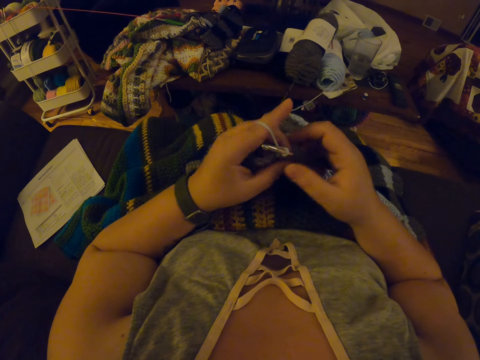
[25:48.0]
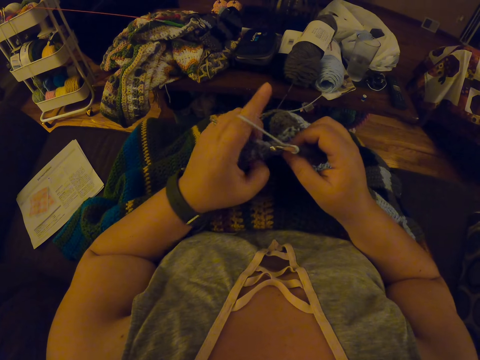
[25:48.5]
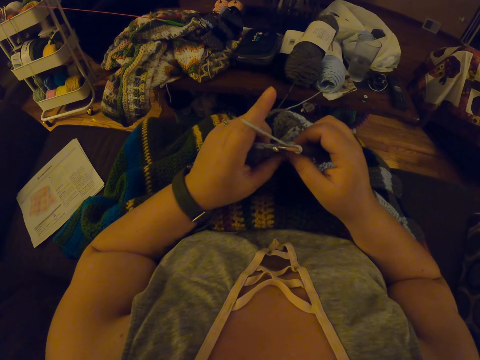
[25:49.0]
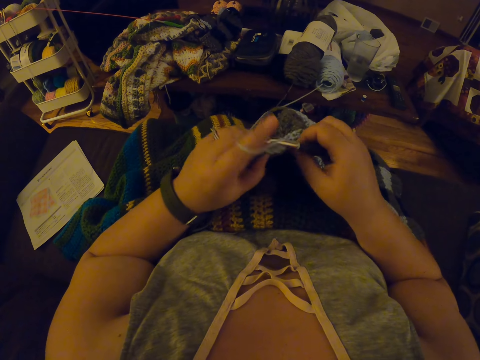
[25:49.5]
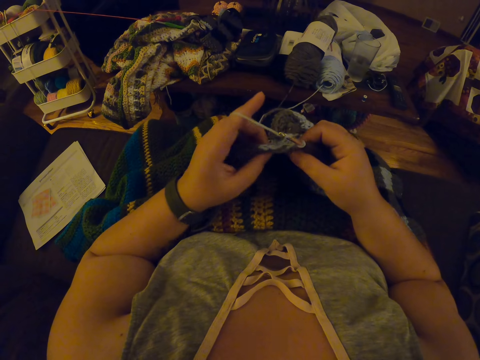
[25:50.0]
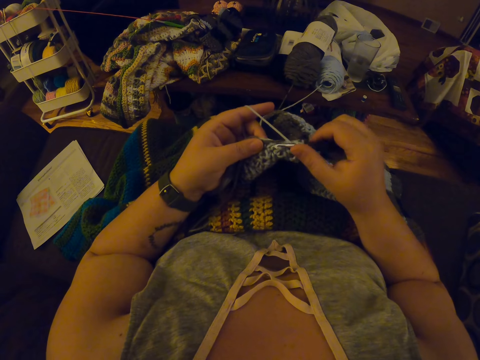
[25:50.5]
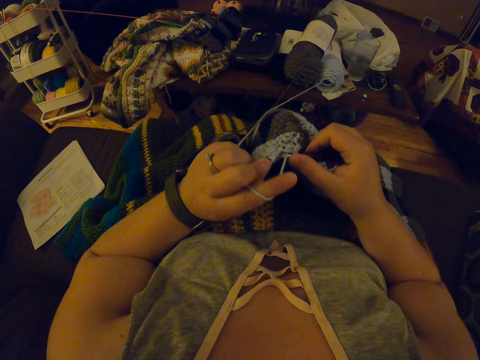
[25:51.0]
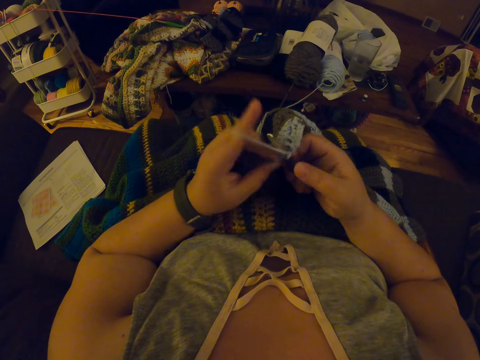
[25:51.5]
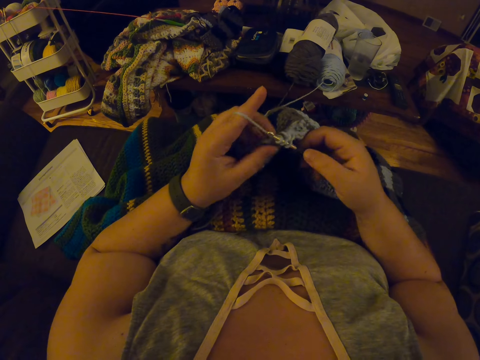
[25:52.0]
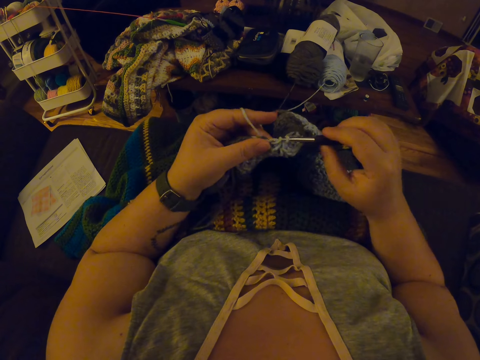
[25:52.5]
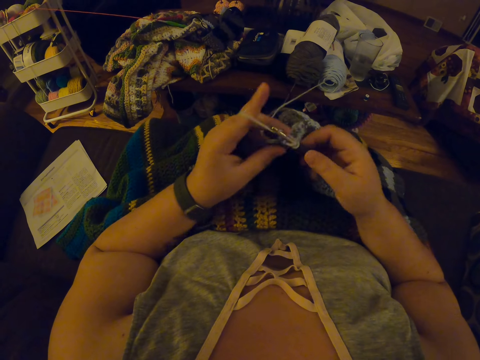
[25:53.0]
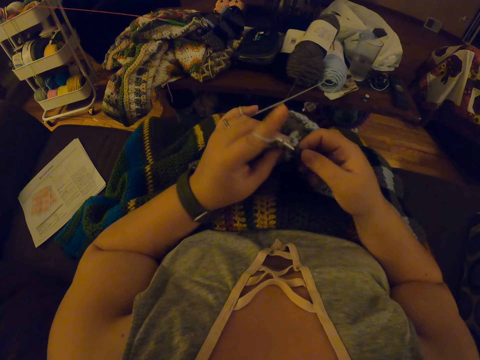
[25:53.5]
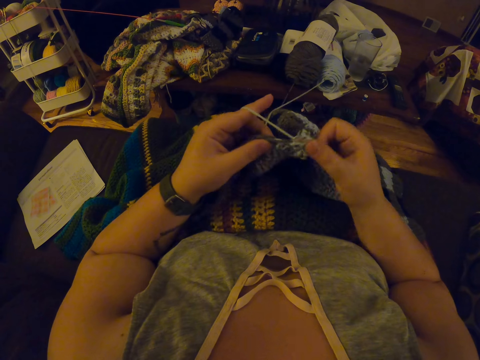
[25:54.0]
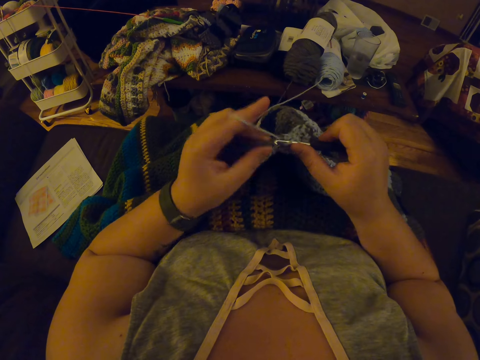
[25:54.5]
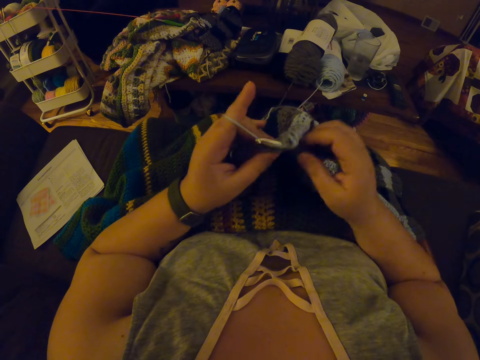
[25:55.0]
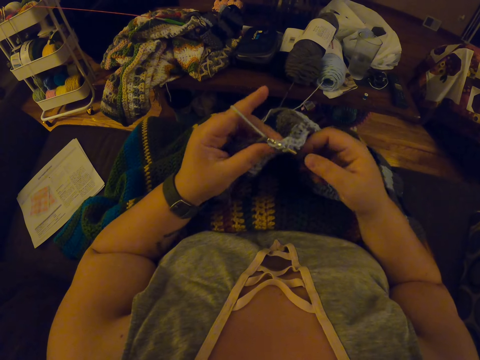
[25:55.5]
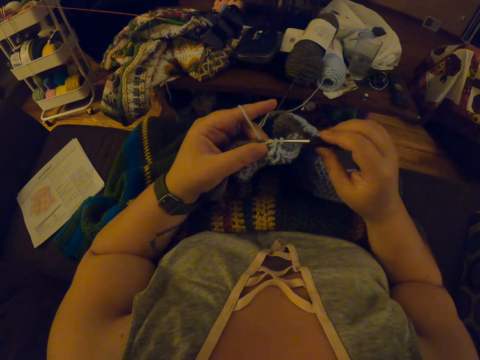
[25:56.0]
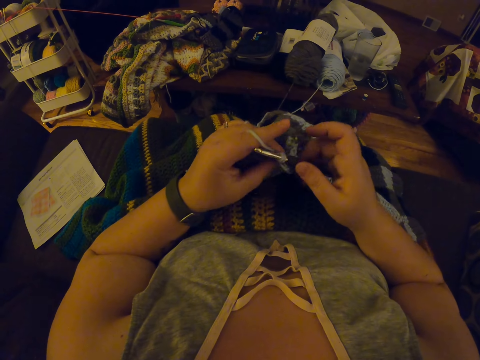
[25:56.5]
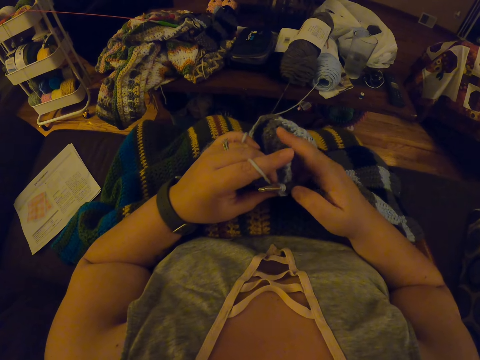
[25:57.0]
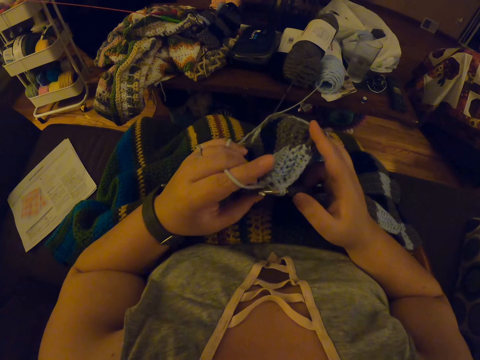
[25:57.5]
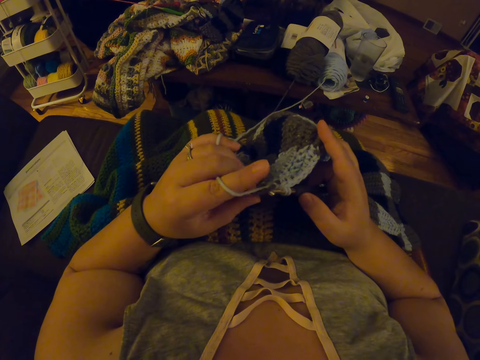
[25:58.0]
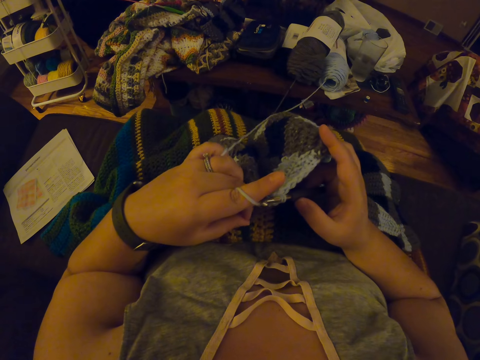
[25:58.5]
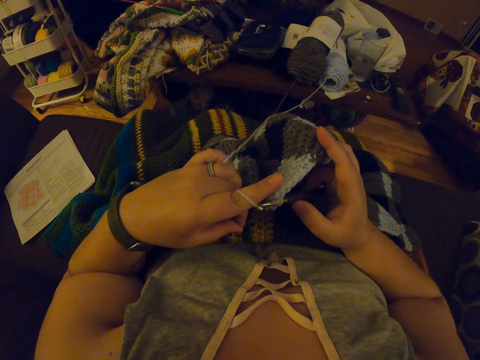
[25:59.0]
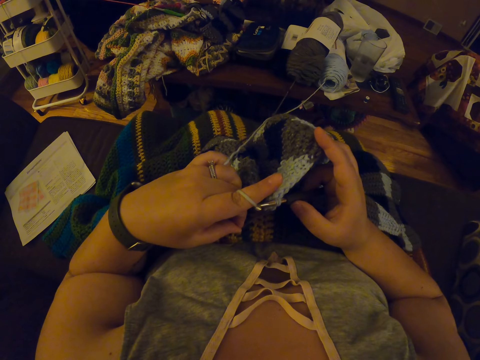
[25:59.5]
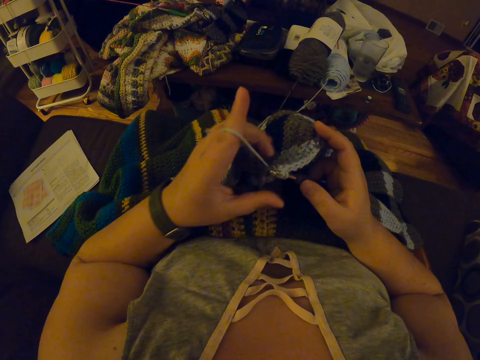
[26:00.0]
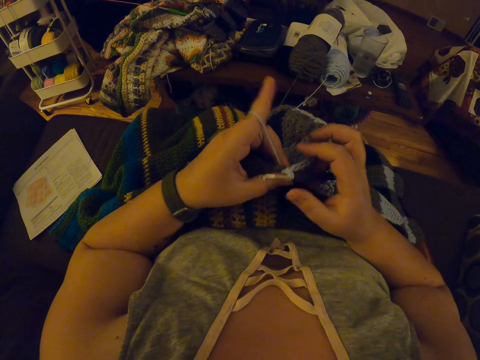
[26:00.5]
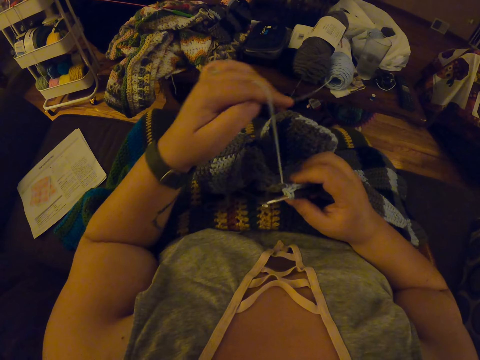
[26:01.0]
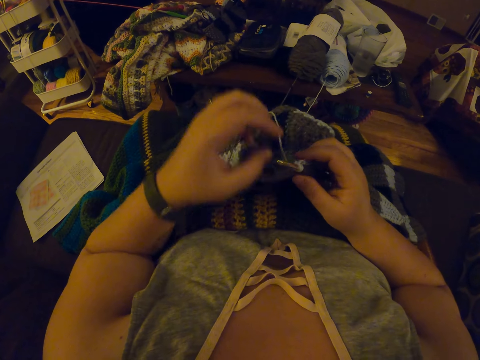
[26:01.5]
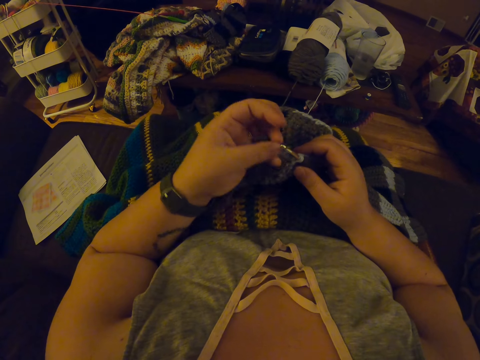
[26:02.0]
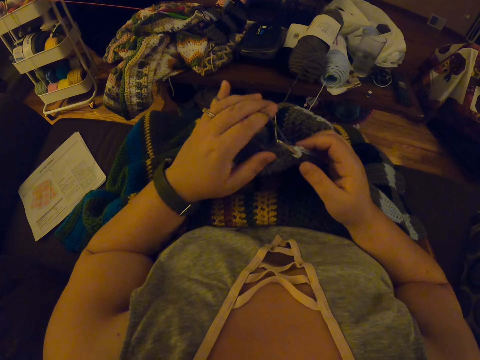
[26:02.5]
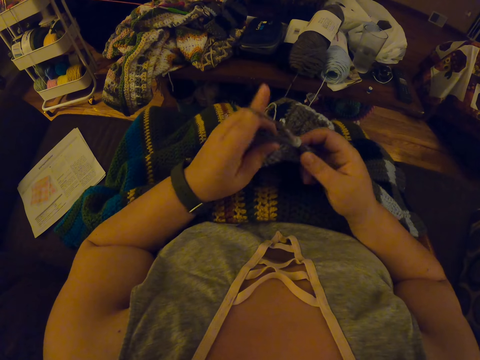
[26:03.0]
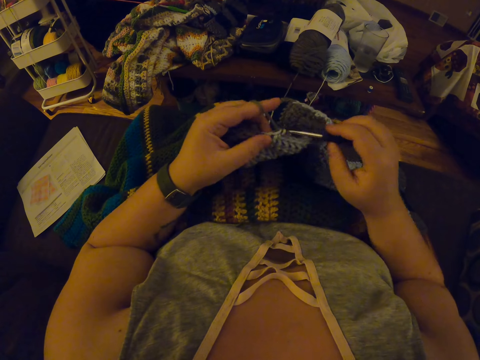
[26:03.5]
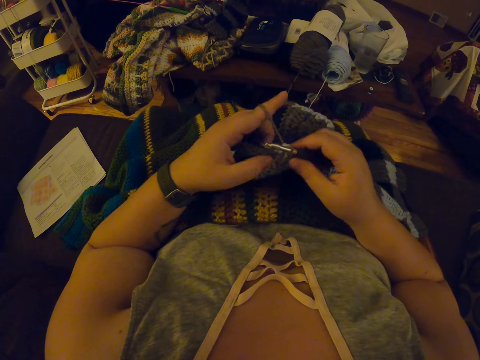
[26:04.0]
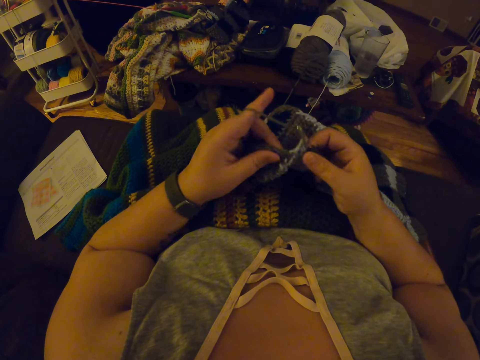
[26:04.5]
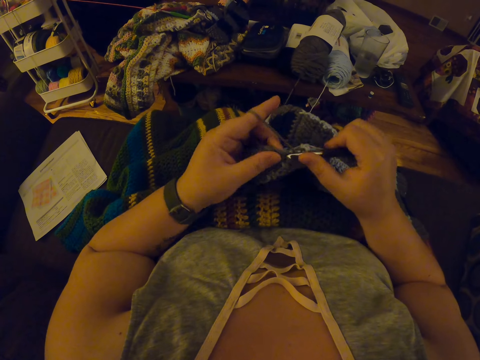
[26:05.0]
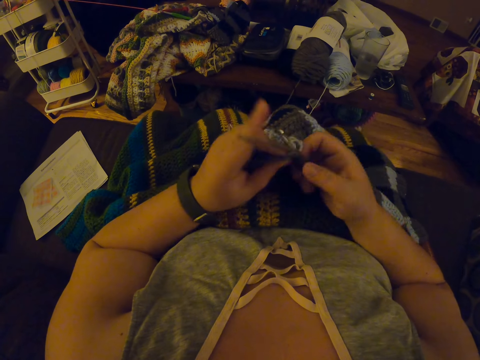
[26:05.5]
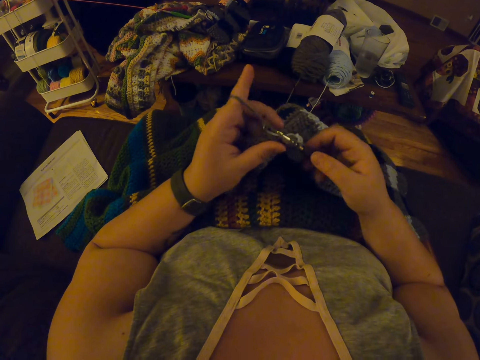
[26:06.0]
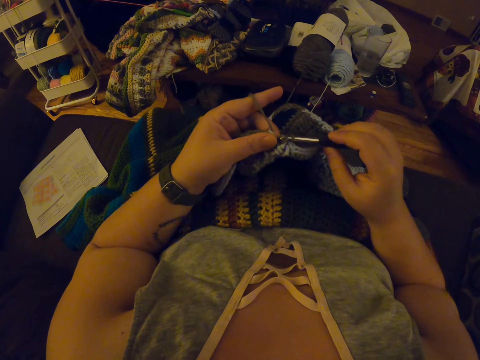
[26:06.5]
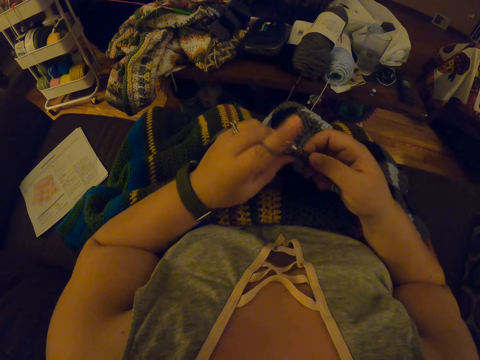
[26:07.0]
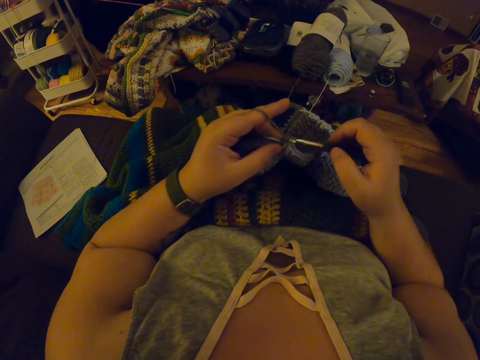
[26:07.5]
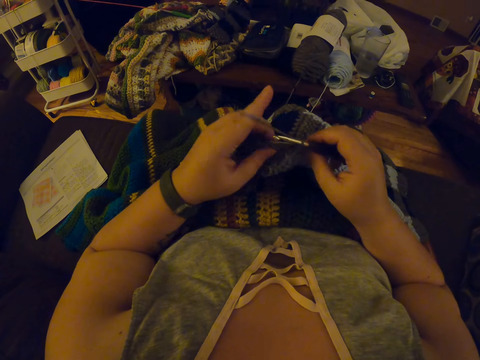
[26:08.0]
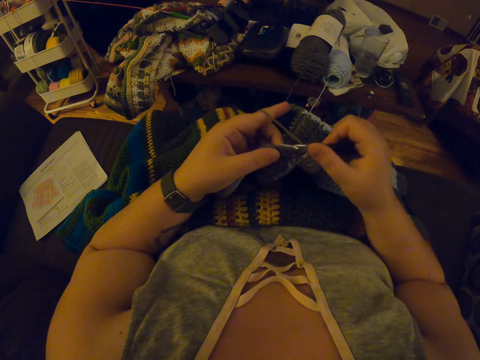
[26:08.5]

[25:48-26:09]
The camera wearer adjusts the piece of cloth. She crochets the piece of cloth using a crochet hook. She pulls the yarn inside the fabric with her left hand again. She moves the yarn with her left hand. She lets go of the yarn. She twists the yarn around her left hand. She crochets the piece of cloth using the crochet hook.

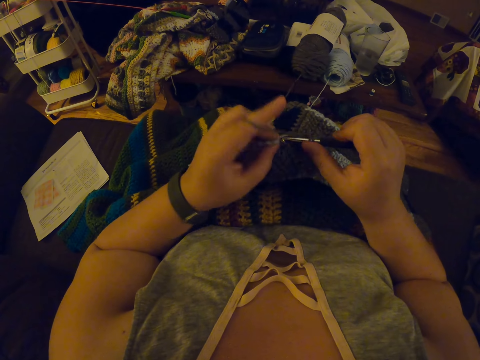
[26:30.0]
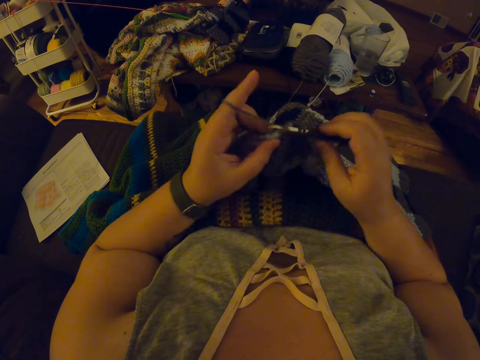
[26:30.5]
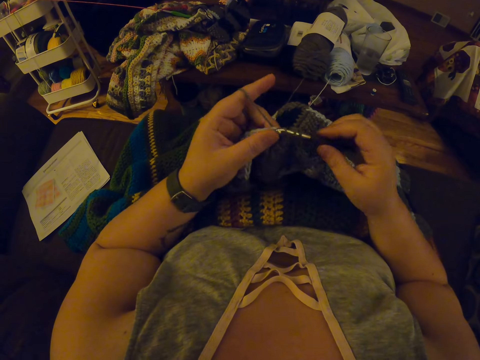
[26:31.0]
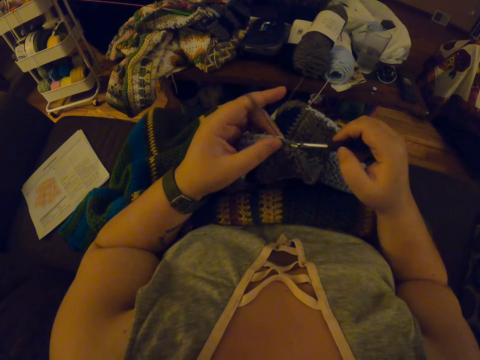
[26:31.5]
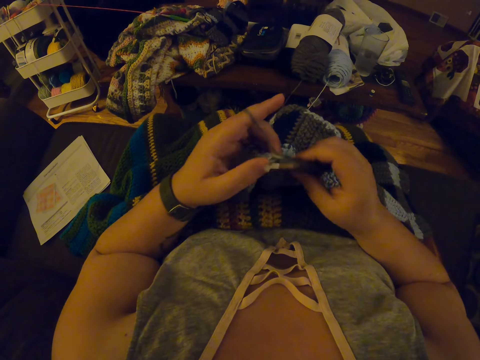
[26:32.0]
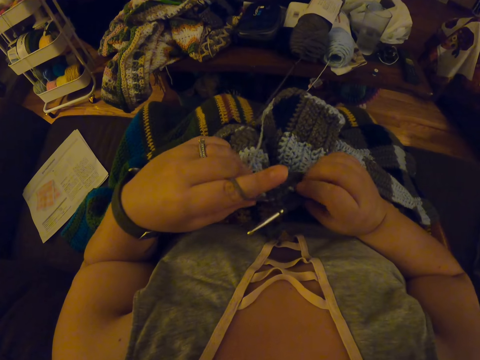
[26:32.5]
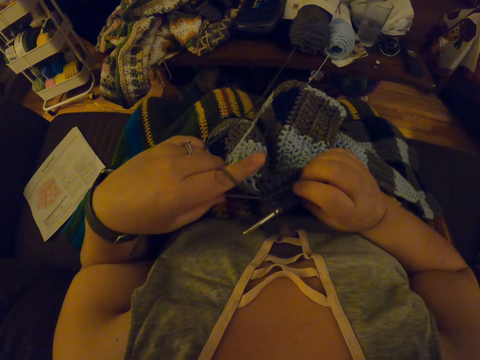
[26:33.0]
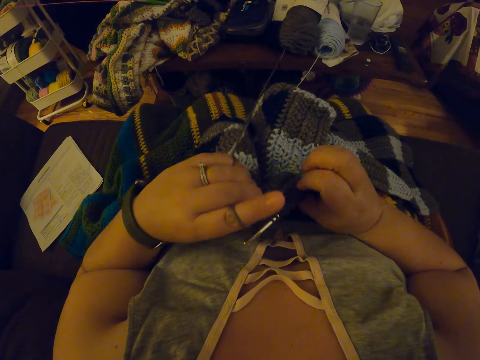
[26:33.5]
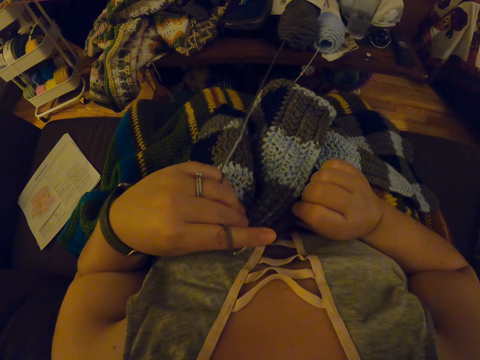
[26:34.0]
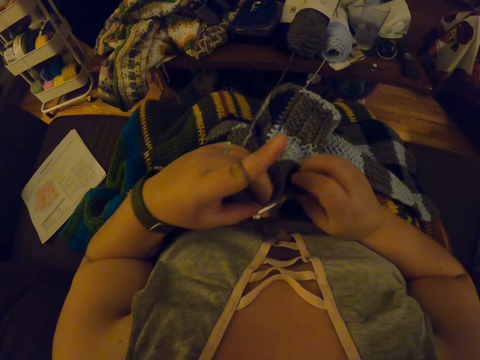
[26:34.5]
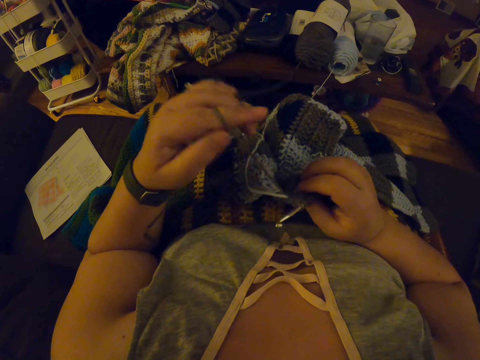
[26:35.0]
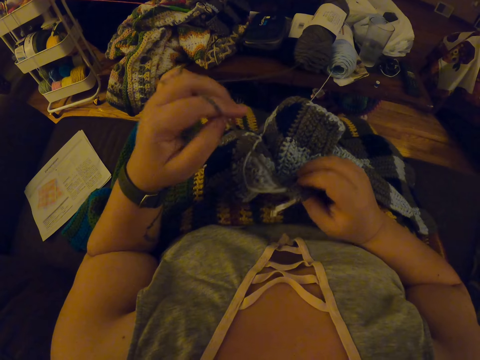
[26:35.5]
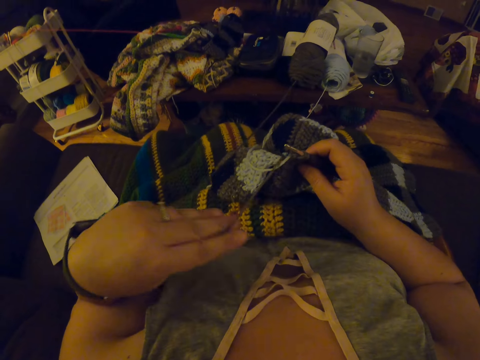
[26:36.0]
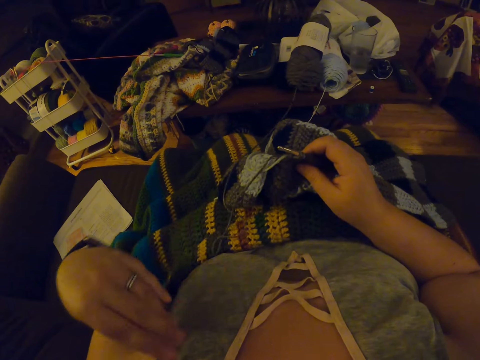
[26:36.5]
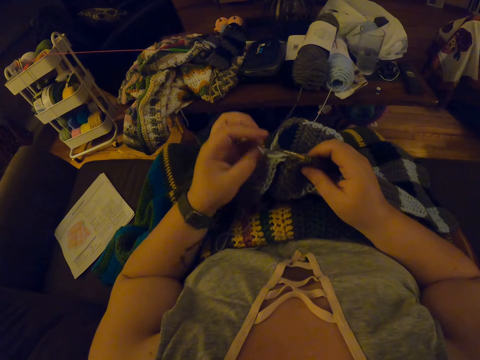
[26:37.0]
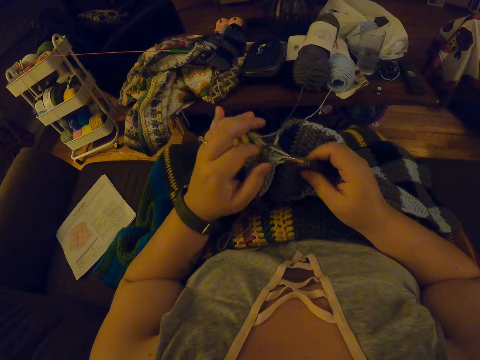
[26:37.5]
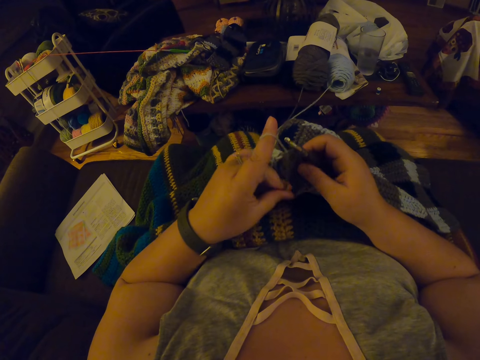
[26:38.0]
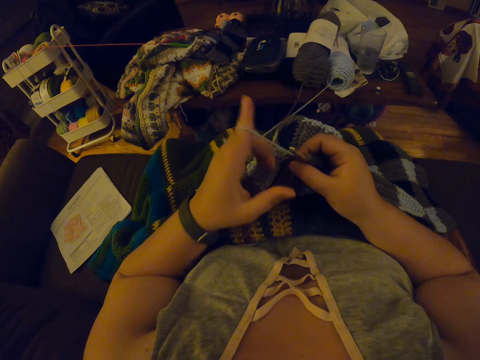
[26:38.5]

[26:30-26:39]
The camera wearer pulls the yarn inside the fabric with her left hand again. She drops the yarn in her left hand on her lap. She twists the yarn around her left hand. She continues crocheting with the yarn.
